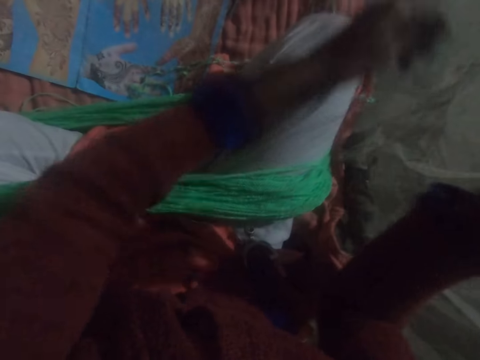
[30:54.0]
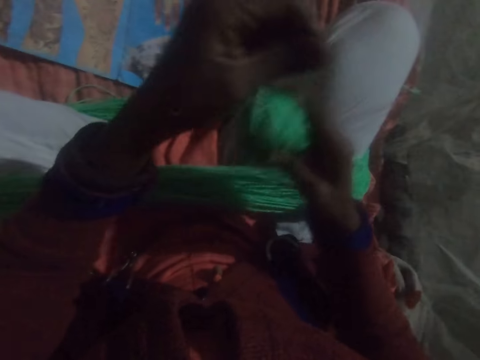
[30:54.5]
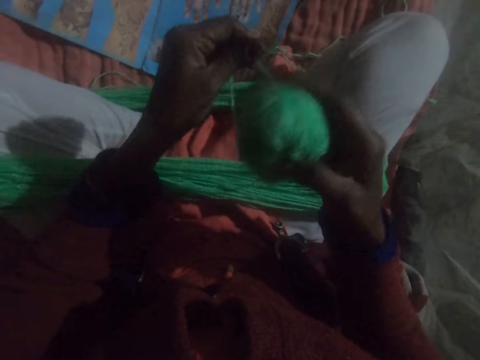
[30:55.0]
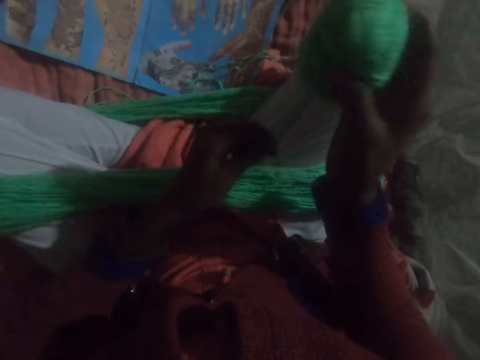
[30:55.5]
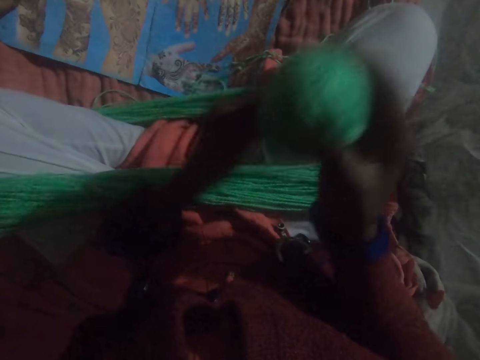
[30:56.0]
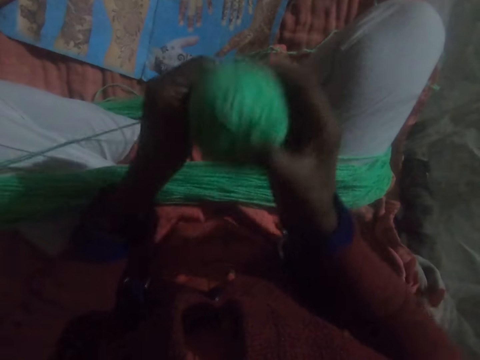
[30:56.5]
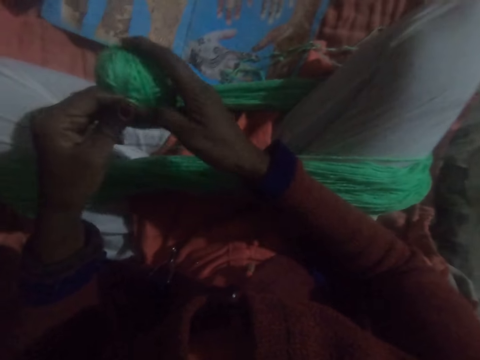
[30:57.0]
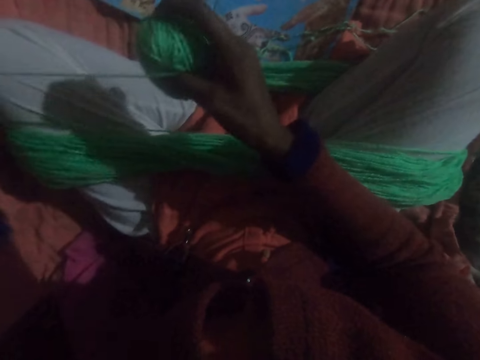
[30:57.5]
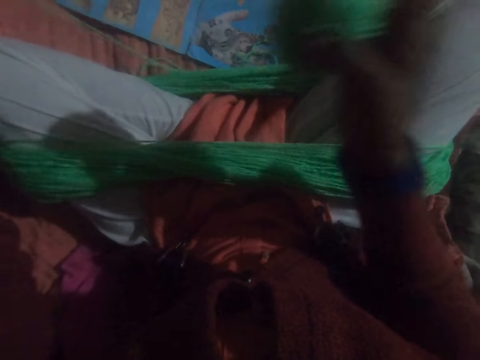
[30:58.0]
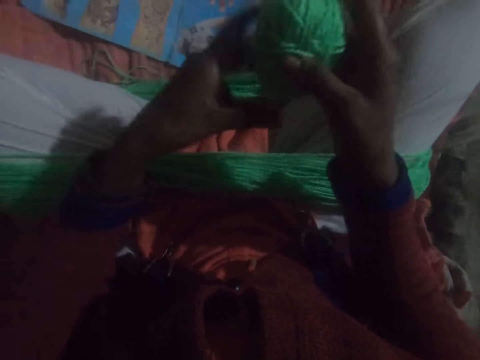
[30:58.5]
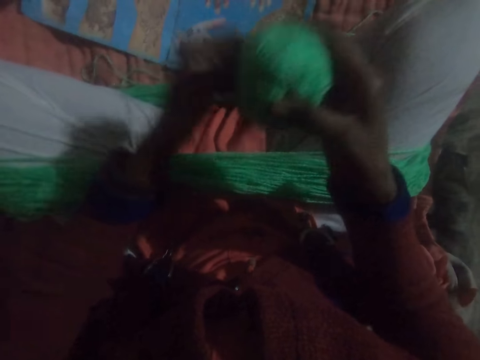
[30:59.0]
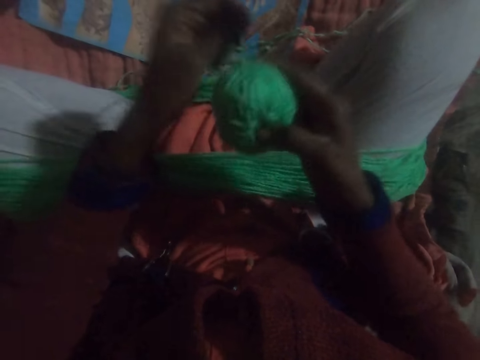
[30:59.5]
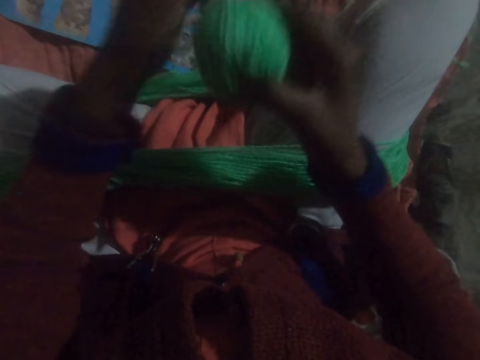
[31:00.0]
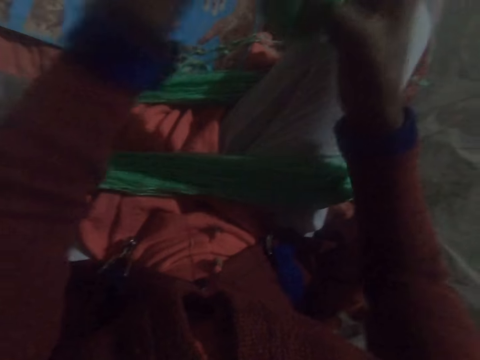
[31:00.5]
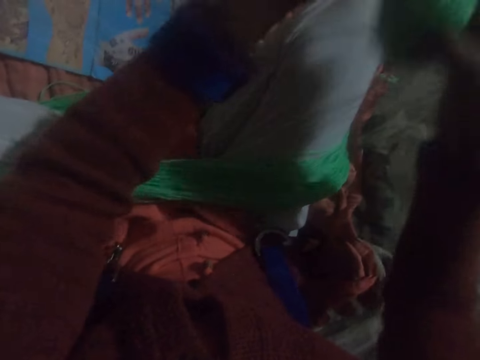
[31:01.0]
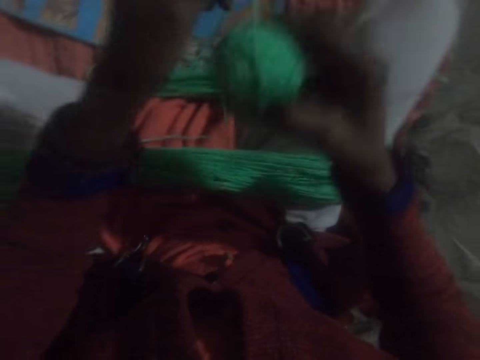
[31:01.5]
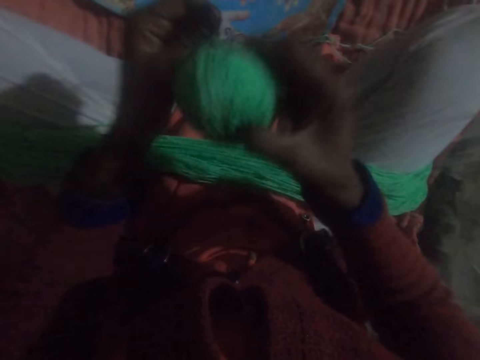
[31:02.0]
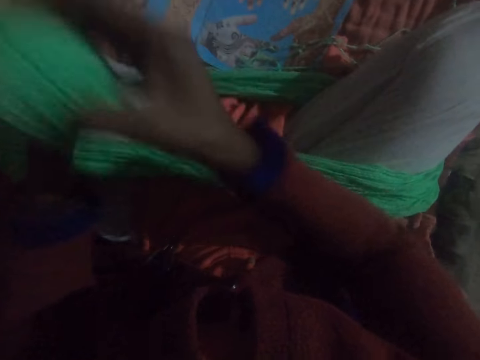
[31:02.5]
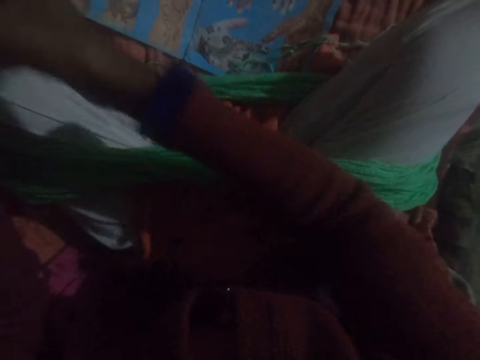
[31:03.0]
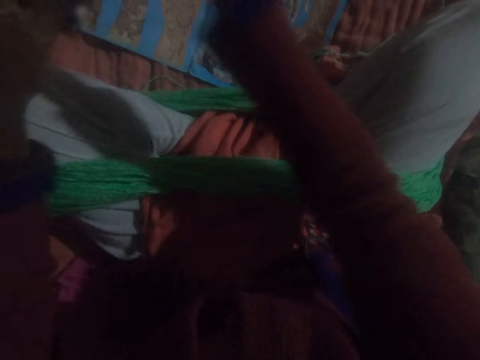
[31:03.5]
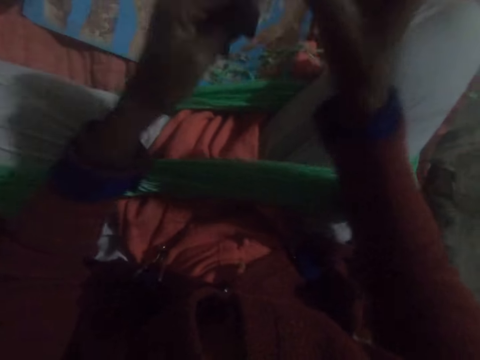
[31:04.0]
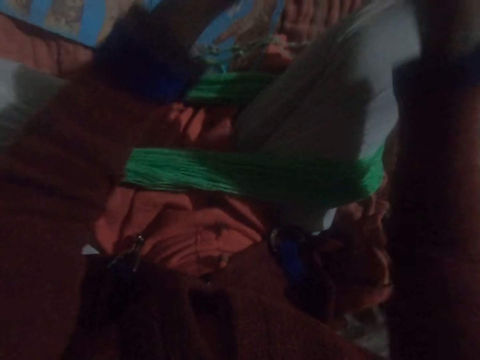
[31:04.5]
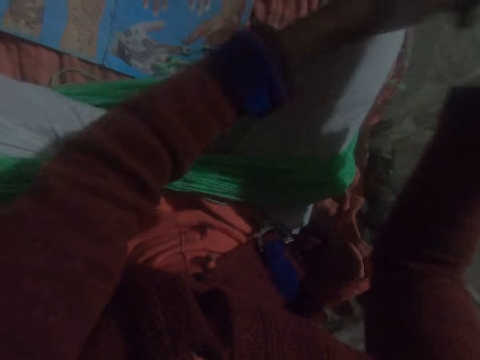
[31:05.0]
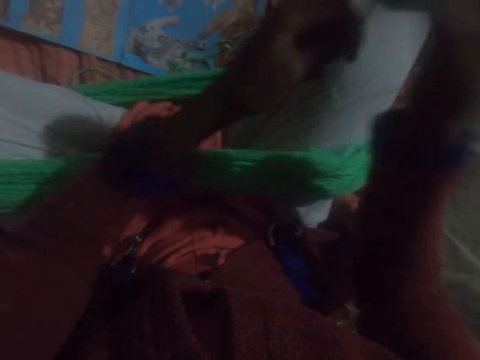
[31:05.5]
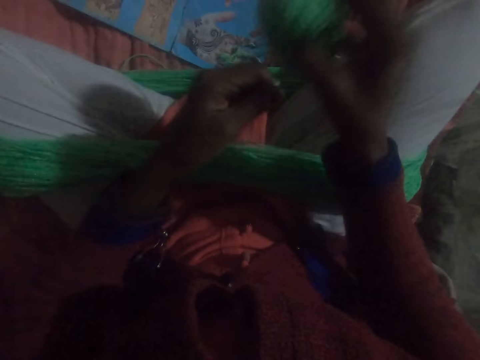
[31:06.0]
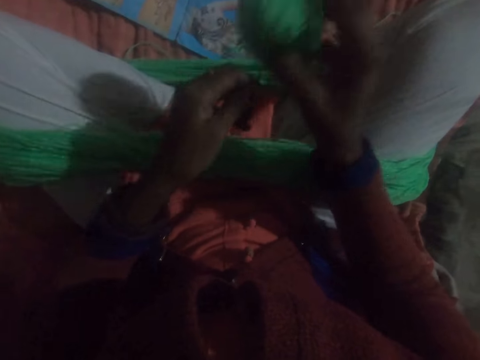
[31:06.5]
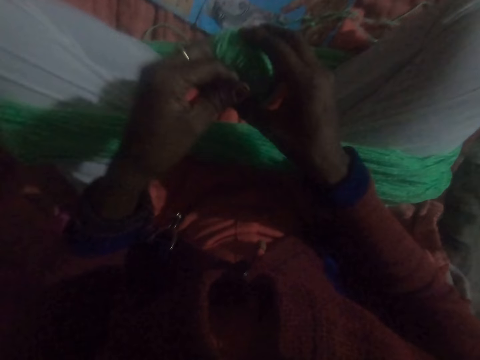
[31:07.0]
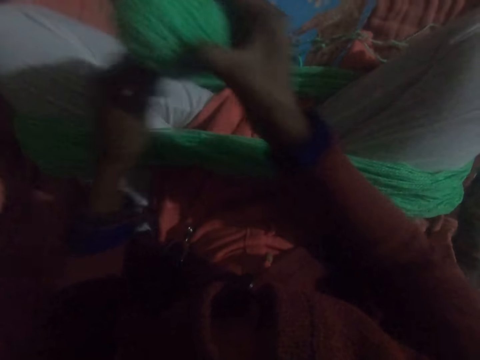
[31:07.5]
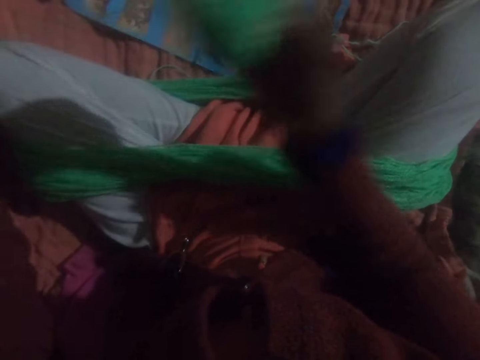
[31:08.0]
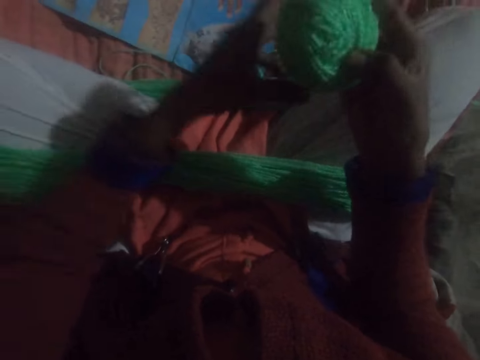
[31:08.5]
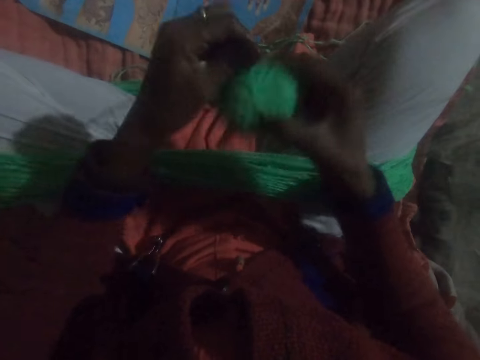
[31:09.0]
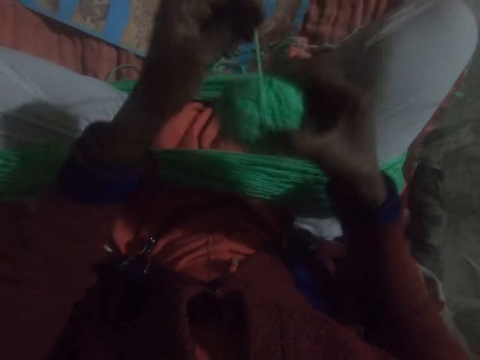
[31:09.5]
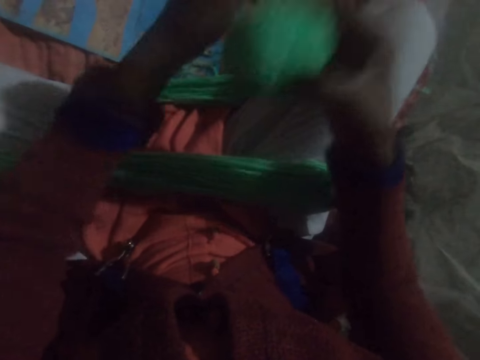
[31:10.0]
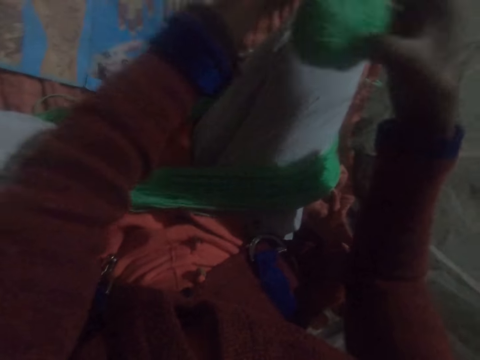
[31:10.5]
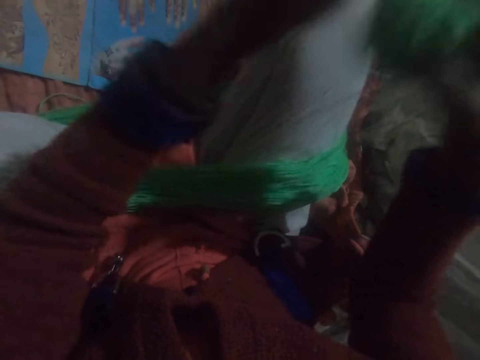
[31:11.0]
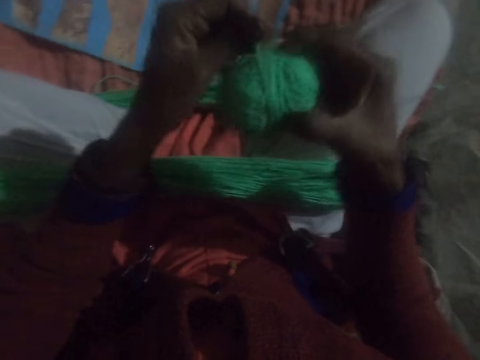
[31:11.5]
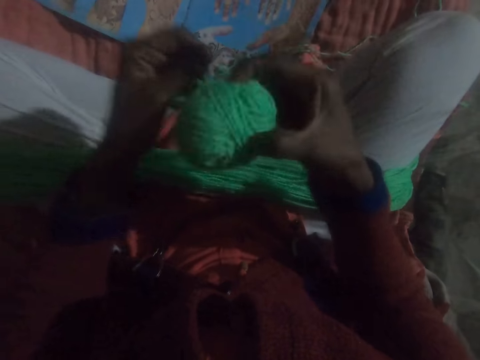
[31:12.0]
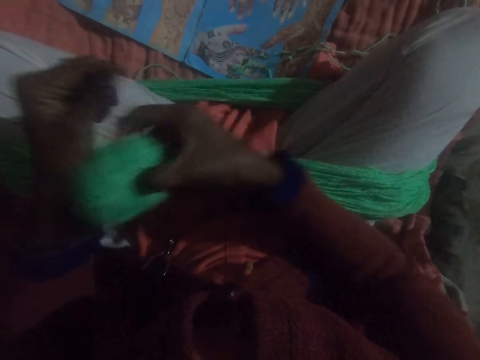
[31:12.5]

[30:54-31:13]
The camera wearer adjusts the thread. They run round the thread to a ball of yarn. They adjust the thread. They run round the thread to the ball of yarn.

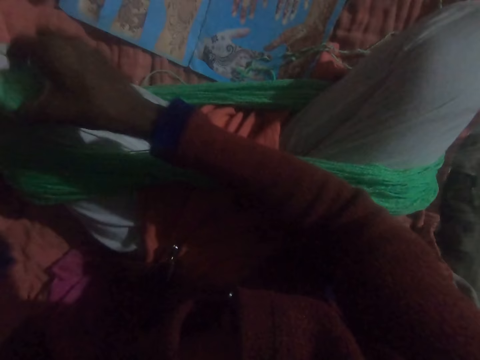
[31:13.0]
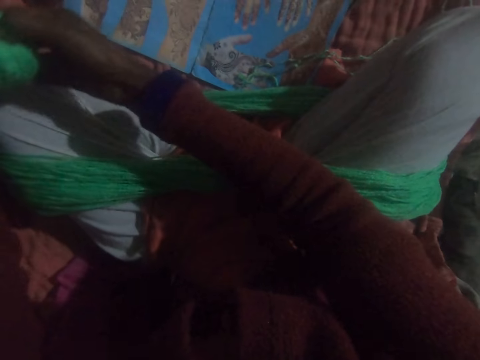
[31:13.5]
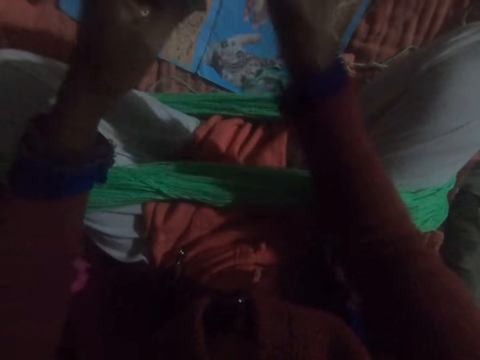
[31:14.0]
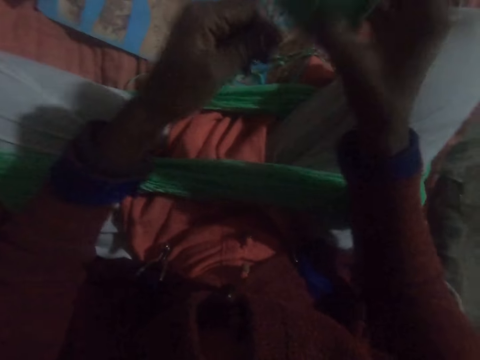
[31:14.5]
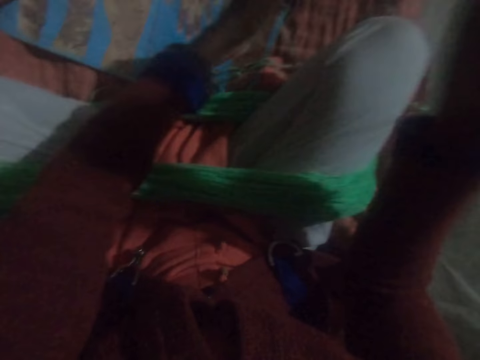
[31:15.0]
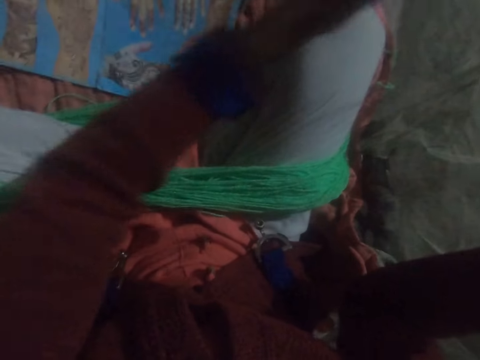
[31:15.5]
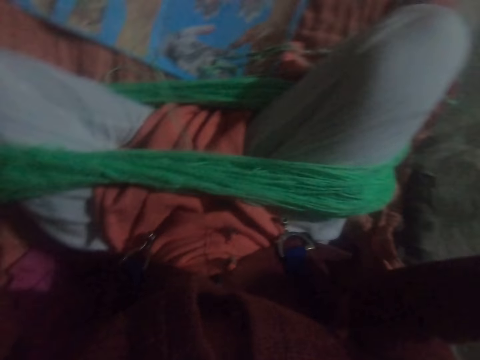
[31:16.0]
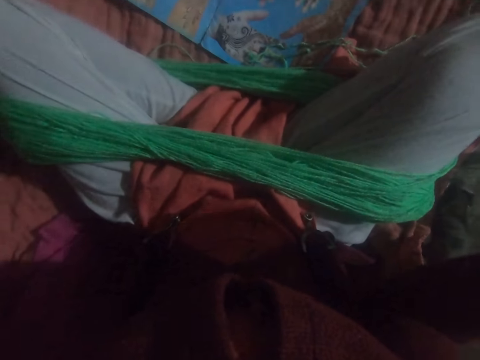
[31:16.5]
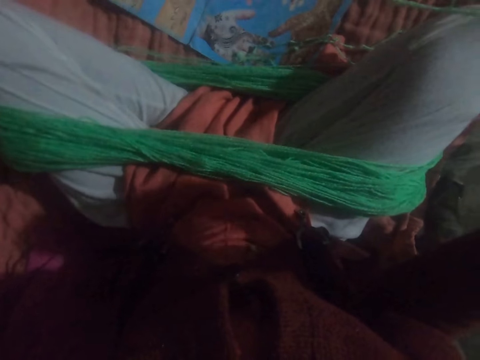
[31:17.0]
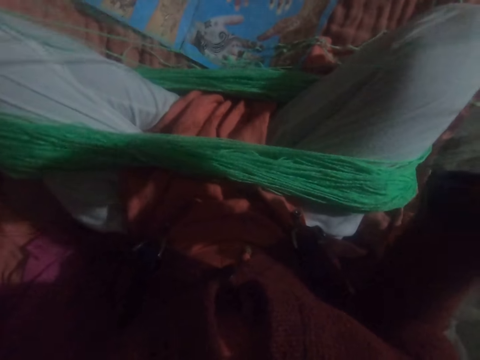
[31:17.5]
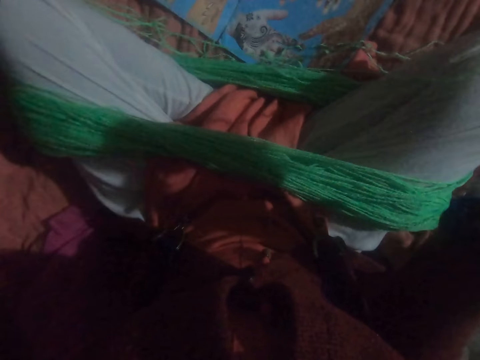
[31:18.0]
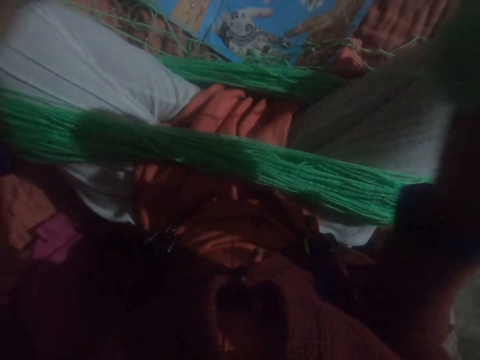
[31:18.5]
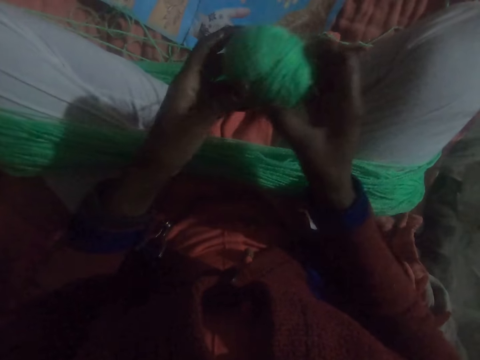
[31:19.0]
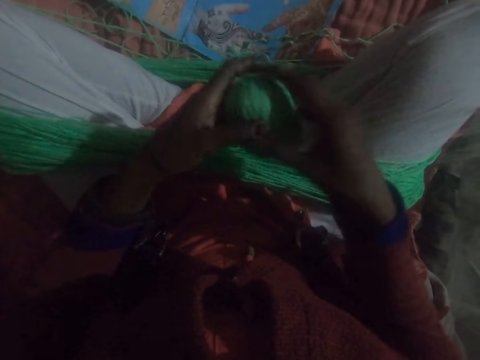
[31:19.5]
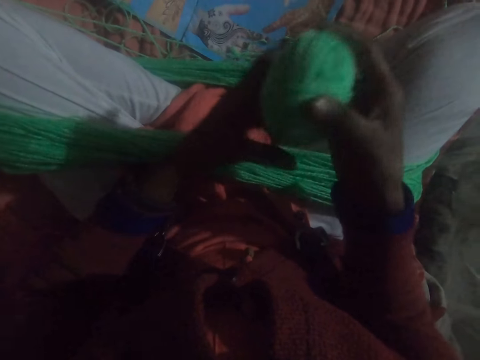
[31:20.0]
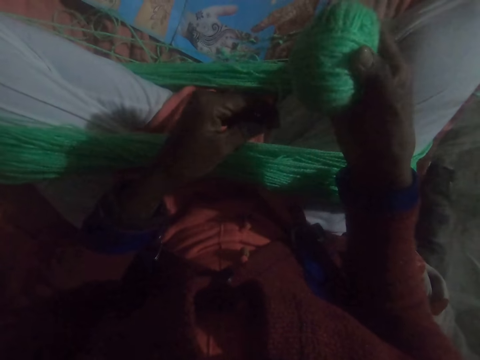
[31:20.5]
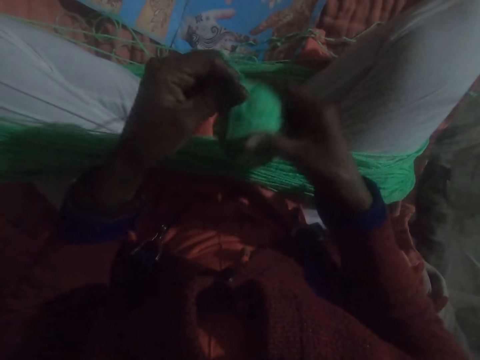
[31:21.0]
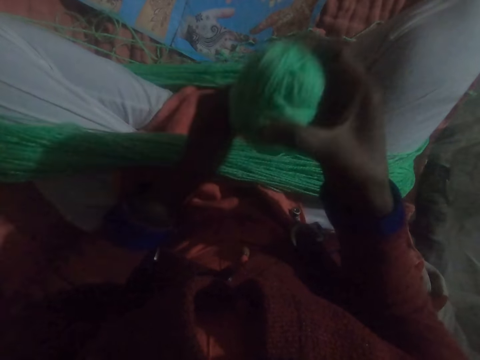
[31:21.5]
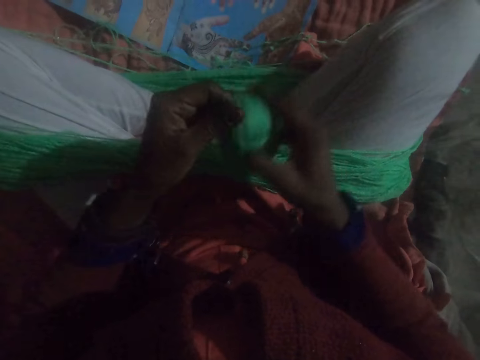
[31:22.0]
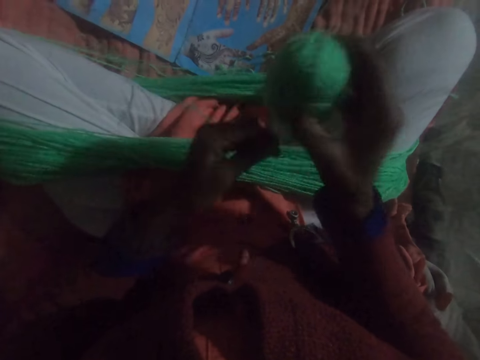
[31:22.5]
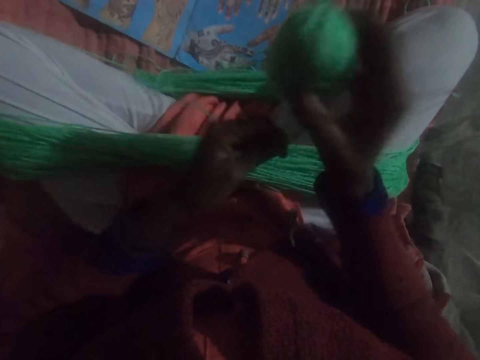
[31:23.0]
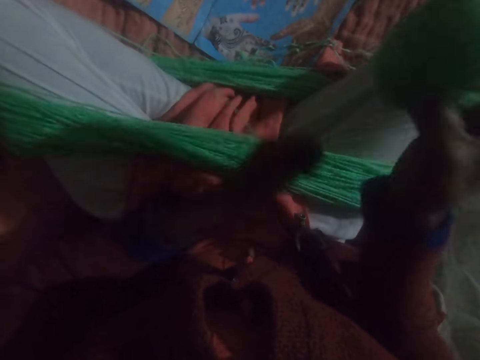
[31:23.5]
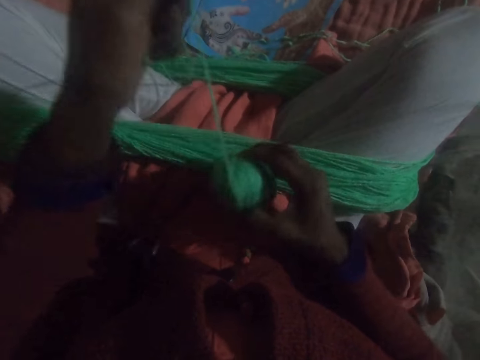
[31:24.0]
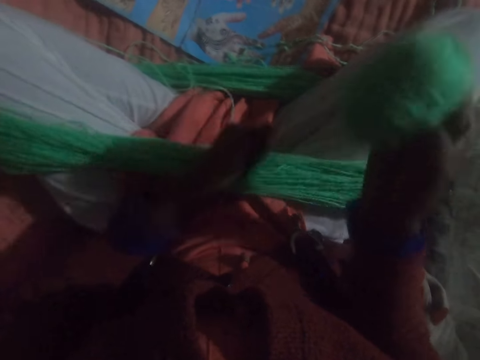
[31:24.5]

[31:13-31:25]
The camera wearer adjusts the thread. They run round the thread to a ball of yarn.
